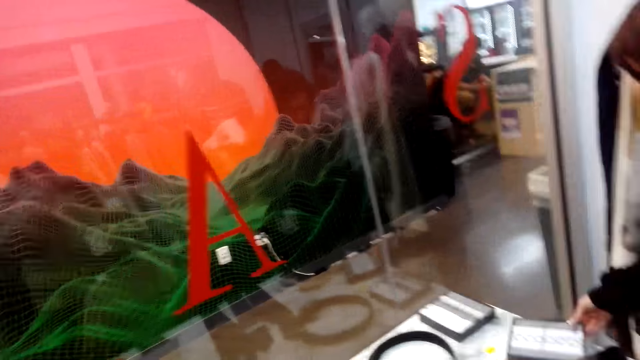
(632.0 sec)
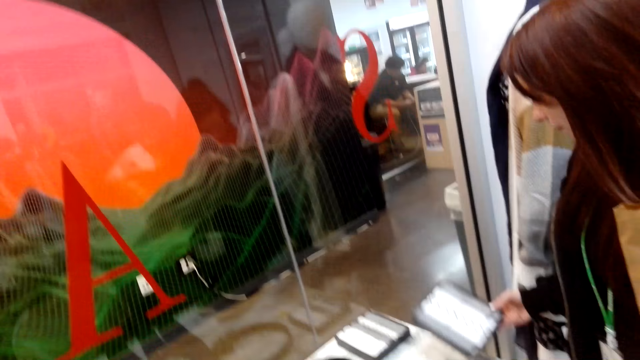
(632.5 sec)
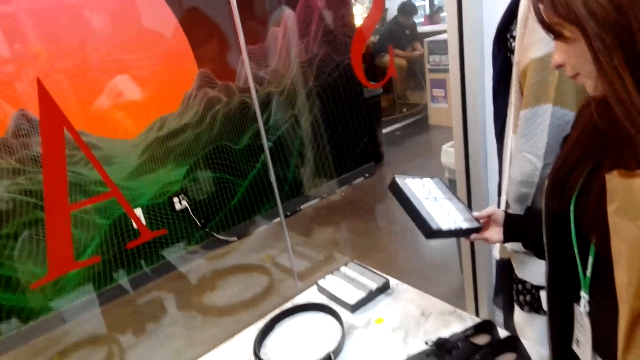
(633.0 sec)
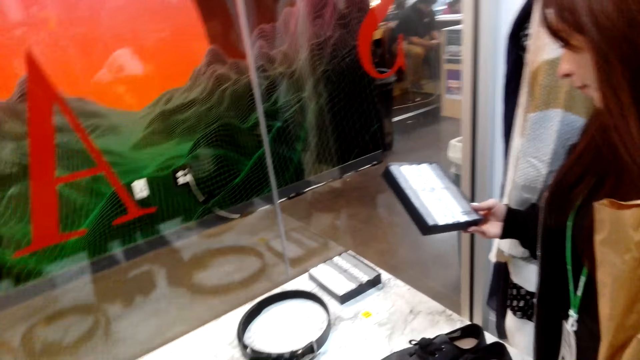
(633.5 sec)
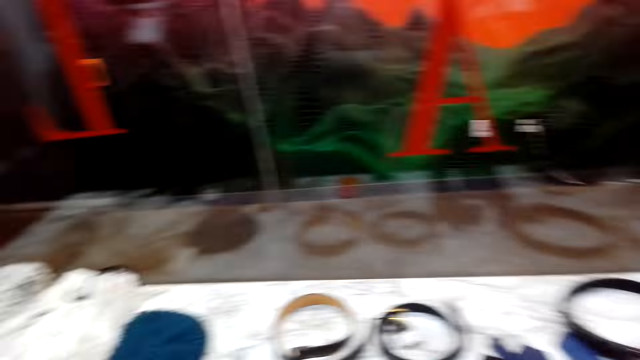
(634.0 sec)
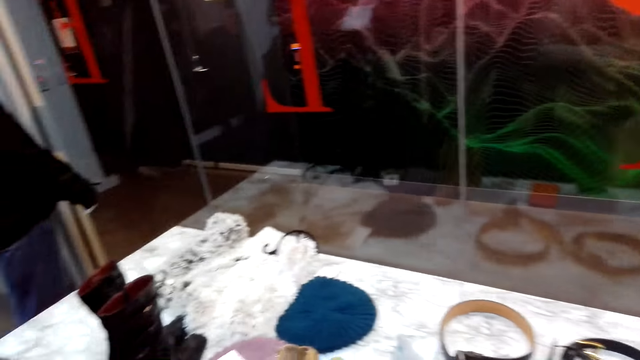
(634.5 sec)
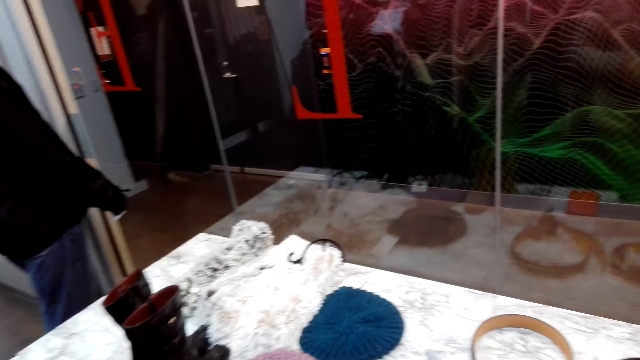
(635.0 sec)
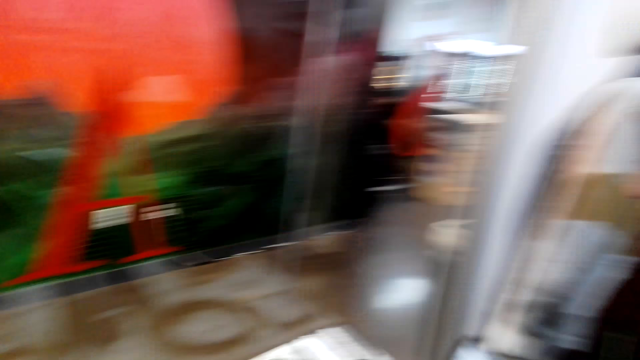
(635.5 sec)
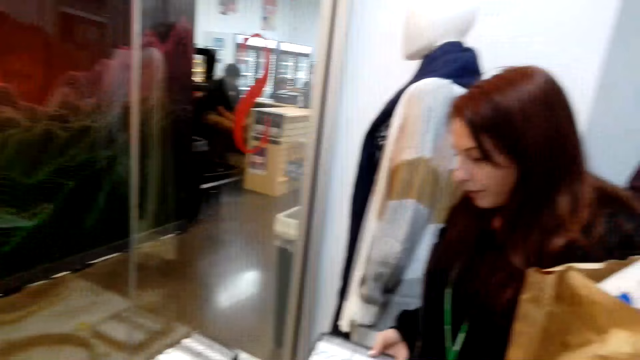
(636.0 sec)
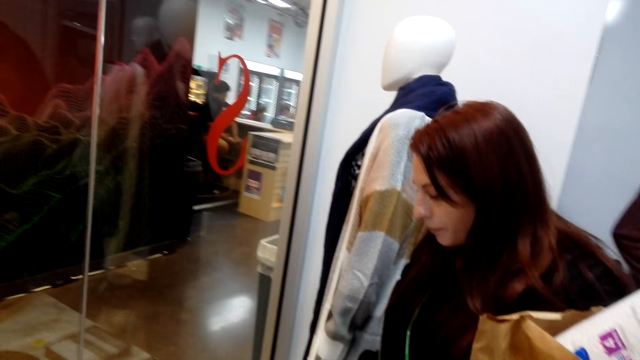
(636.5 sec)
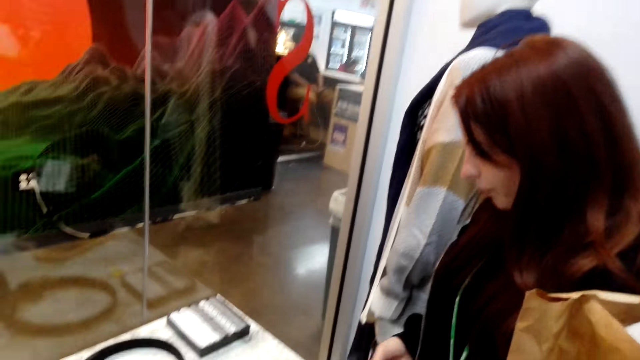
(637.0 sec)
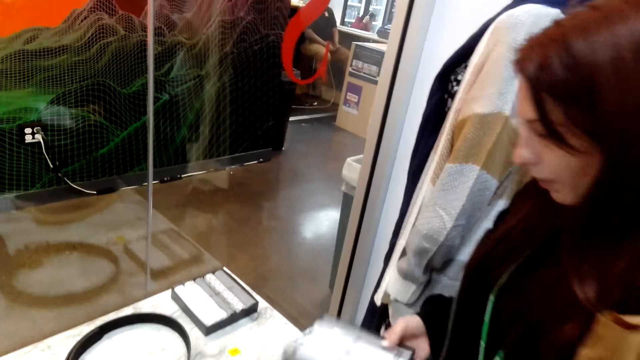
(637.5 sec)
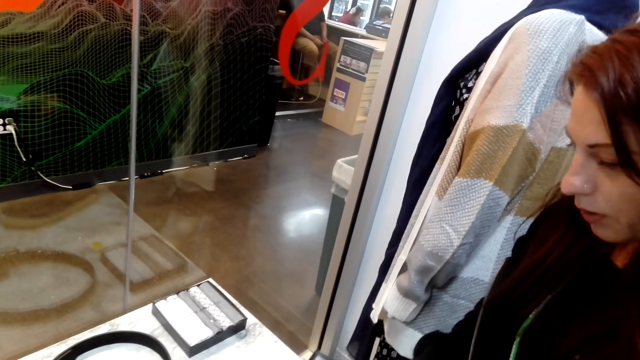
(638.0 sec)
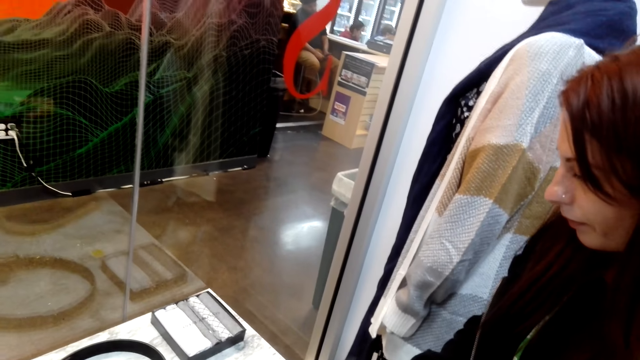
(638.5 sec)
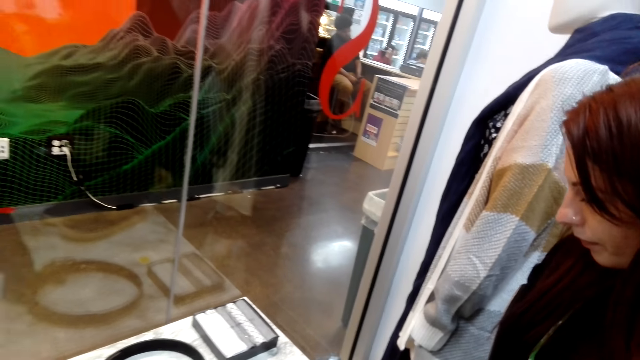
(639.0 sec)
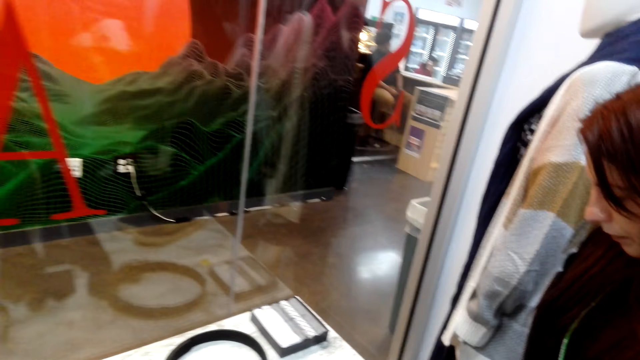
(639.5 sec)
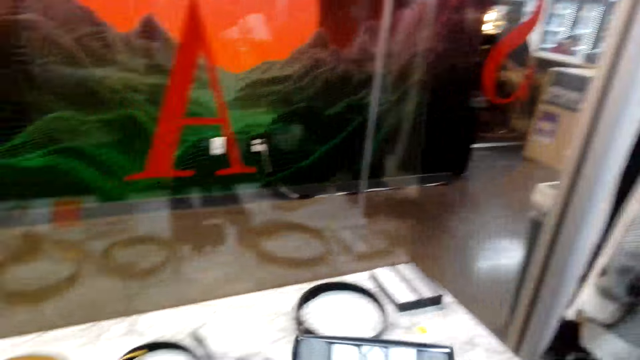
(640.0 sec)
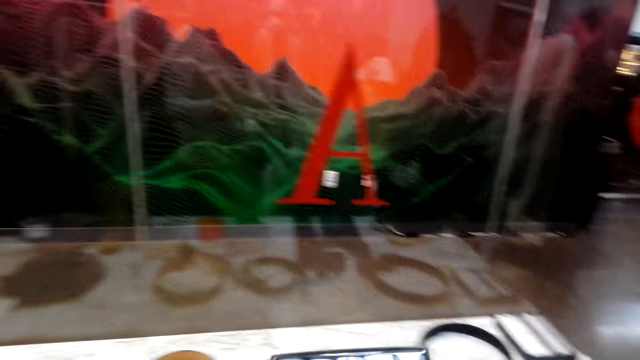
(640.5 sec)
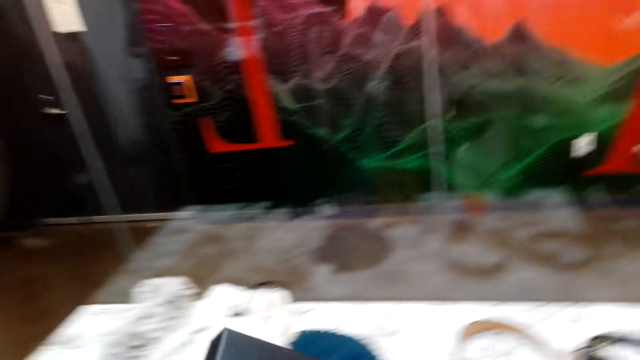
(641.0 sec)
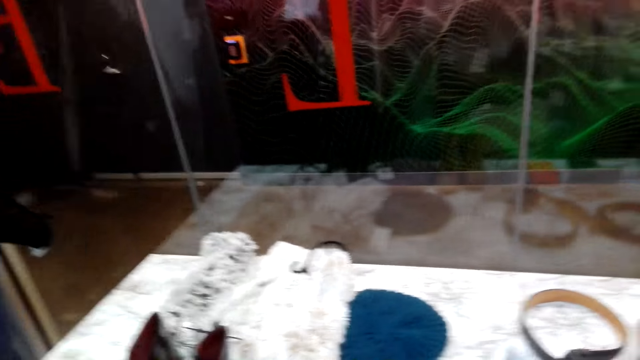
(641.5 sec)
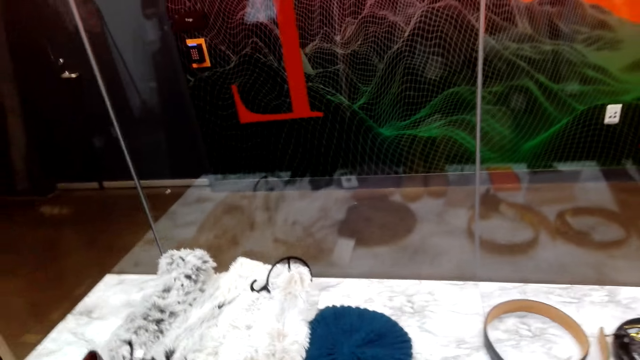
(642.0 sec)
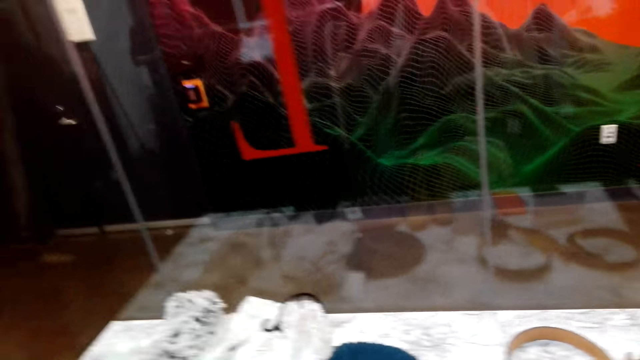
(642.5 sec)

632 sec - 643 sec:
A lady lifts the box. The lady looks at the box. The camera wearer looks around. The lady walks near the glass wall. The lady looks at the box. The camera wearer looks around.

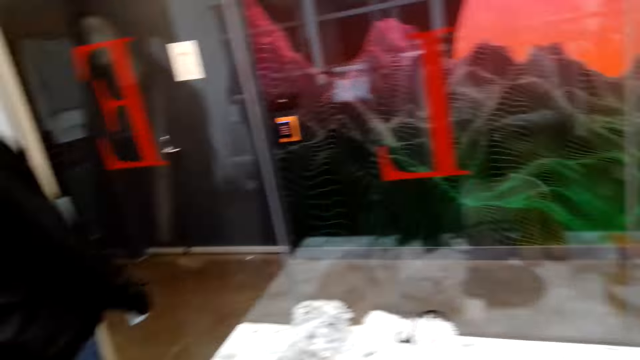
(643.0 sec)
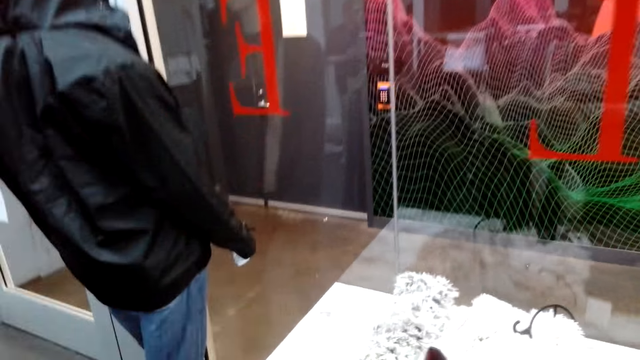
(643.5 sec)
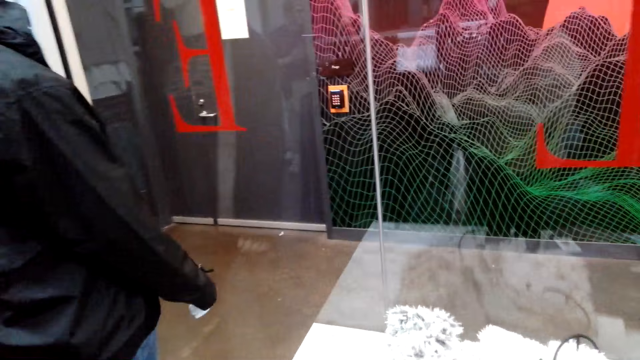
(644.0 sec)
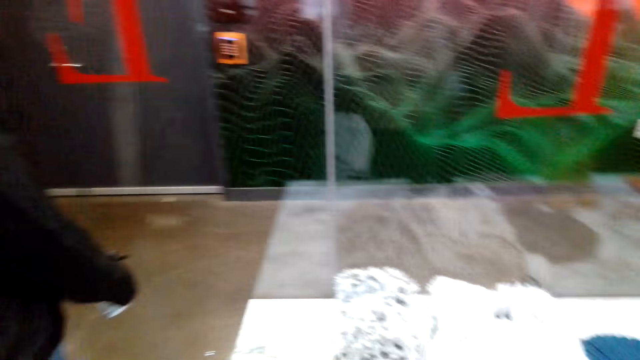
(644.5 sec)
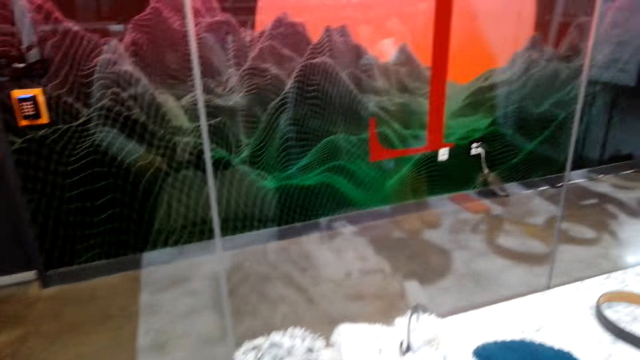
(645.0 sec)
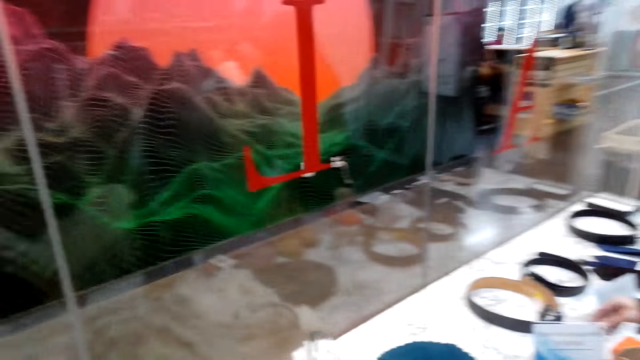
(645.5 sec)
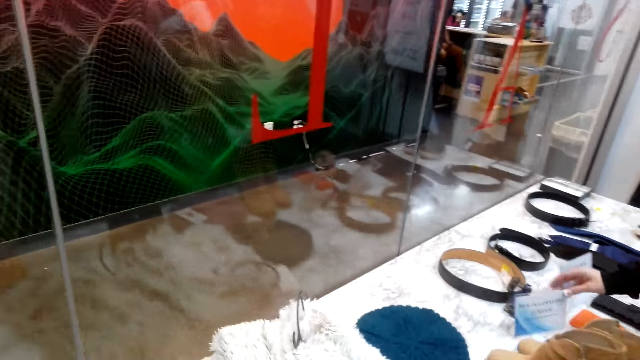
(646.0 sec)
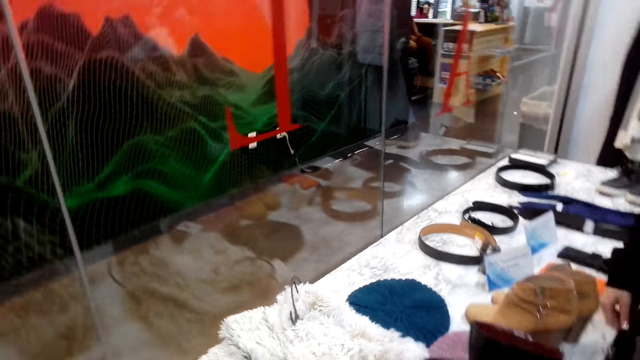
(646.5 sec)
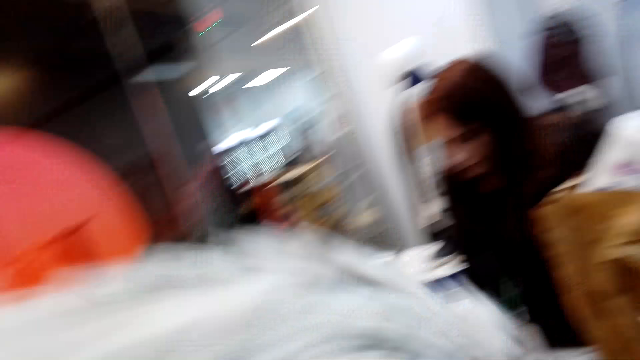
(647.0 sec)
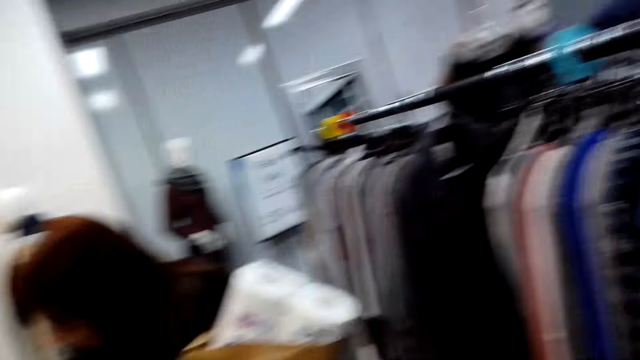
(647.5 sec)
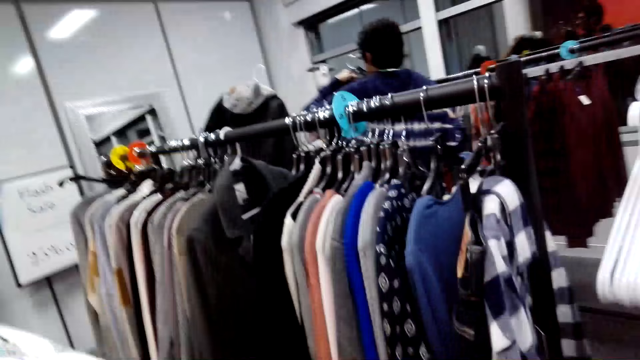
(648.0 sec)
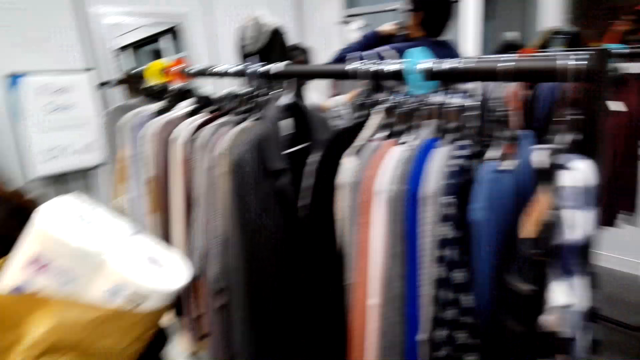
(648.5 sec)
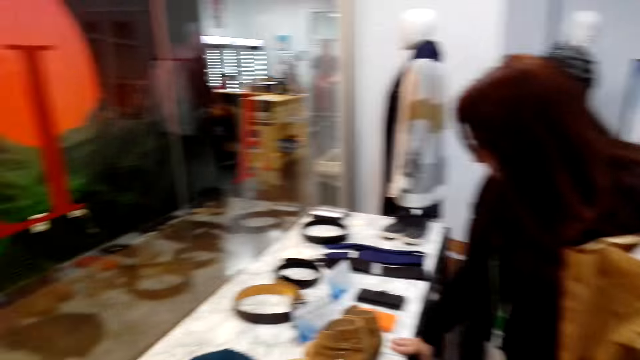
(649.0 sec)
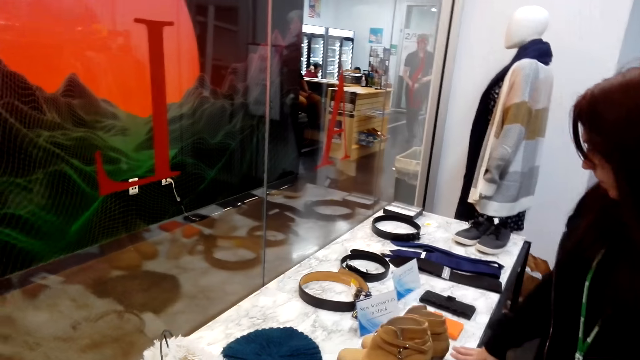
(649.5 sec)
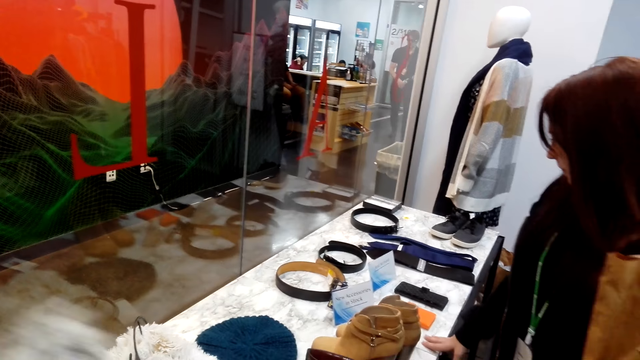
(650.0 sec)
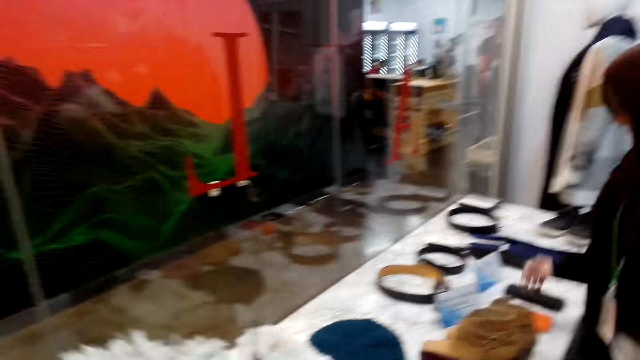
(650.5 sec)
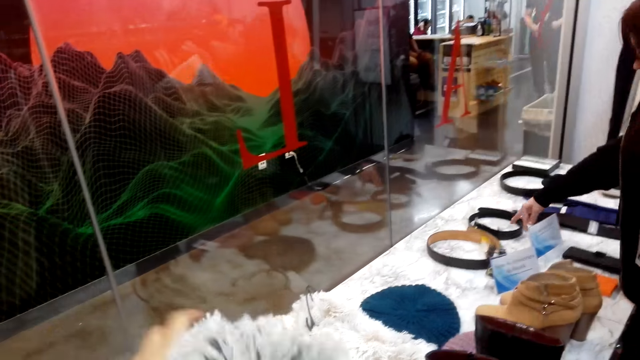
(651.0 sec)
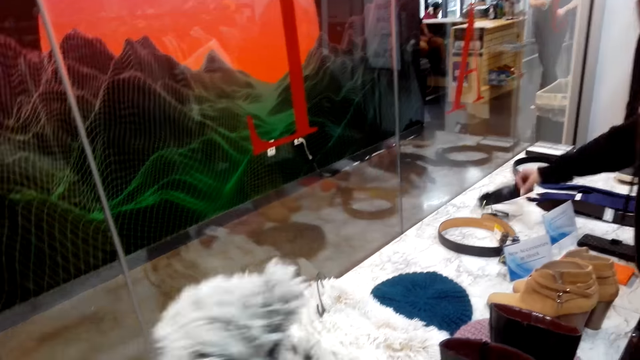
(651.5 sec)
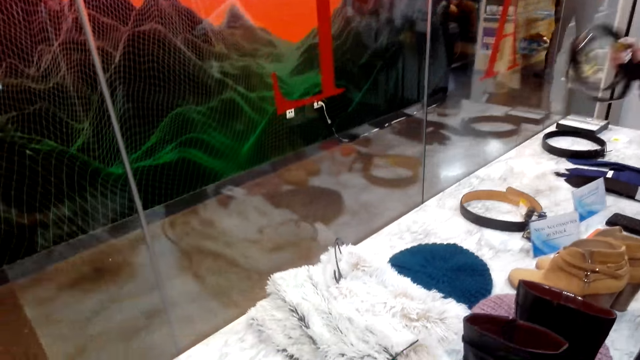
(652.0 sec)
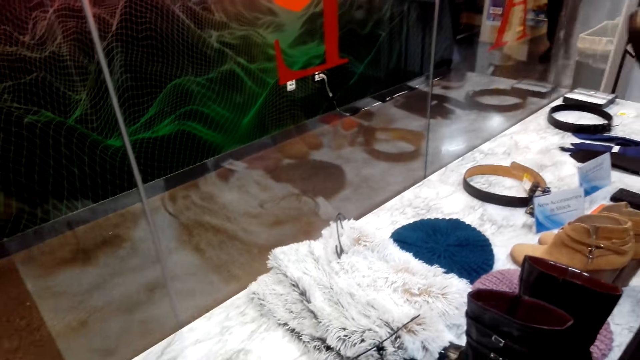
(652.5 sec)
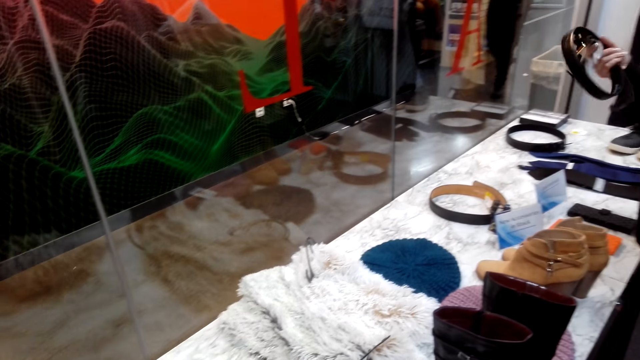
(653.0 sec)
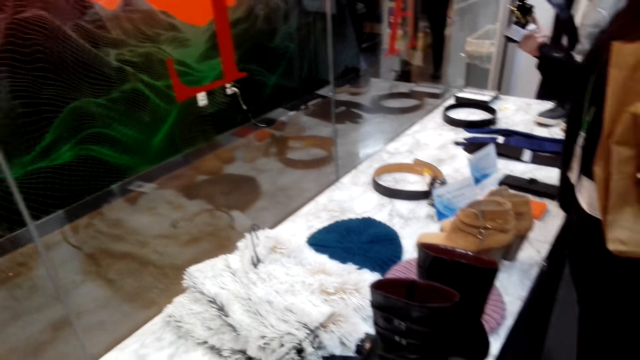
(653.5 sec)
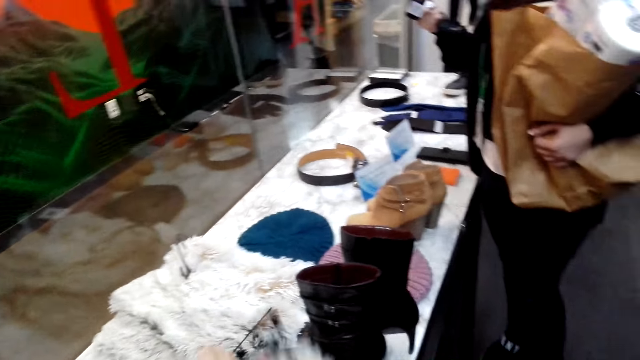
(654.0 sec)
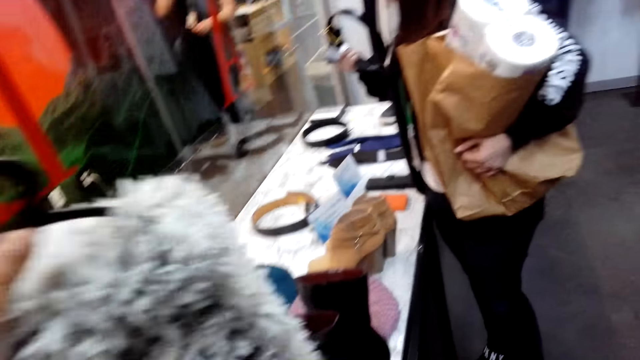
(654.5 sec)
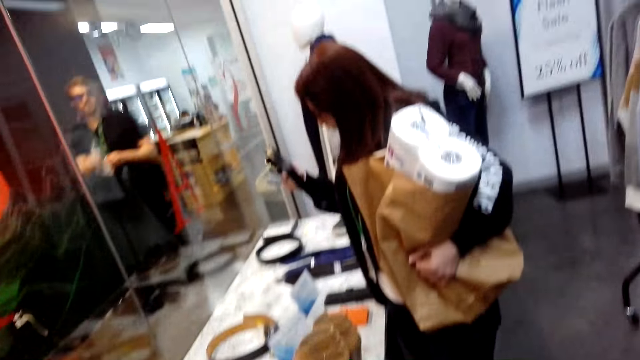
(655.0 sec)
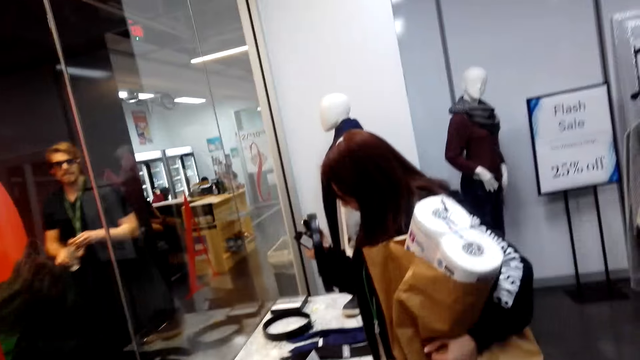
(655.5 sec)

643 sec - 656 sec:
A lady moves the hand. The camera wearer looks around. A man looks at the clothes. The camera wearer looks around. They move the hand. The lady takes the belt and returns it. The camera wearer moves the hand. The lady looks at the belt. The camera wearer moves the hand. Another man steps forward.
